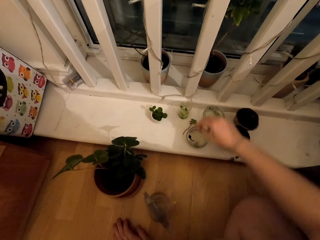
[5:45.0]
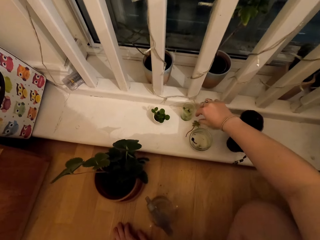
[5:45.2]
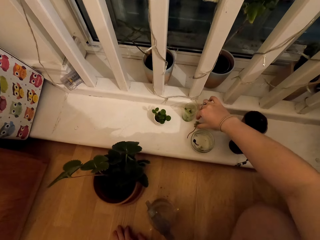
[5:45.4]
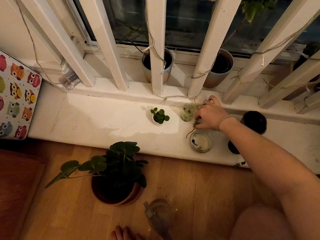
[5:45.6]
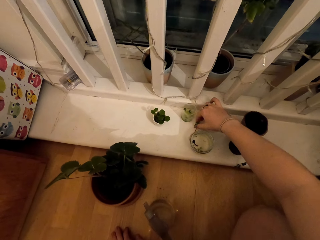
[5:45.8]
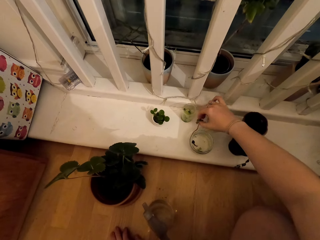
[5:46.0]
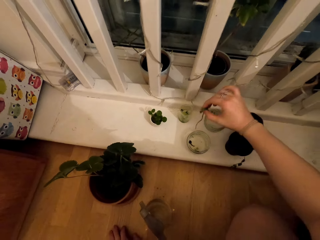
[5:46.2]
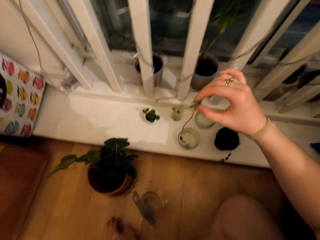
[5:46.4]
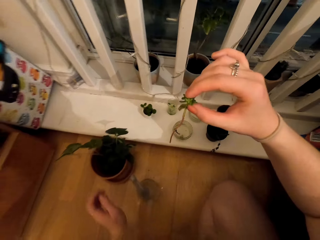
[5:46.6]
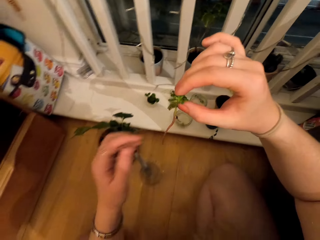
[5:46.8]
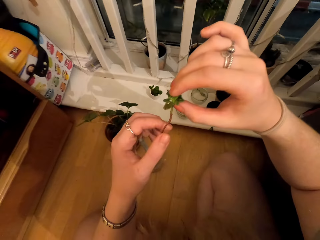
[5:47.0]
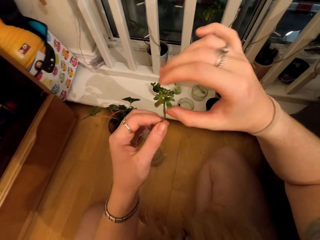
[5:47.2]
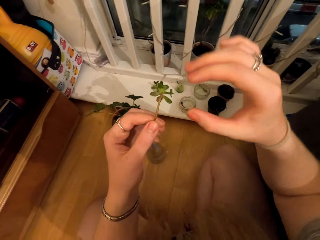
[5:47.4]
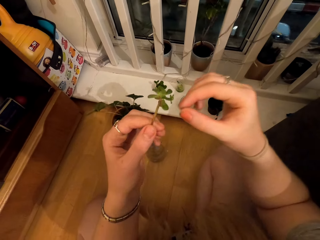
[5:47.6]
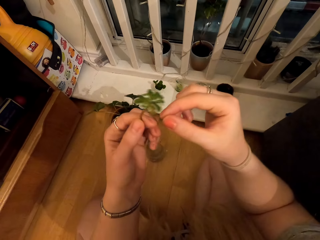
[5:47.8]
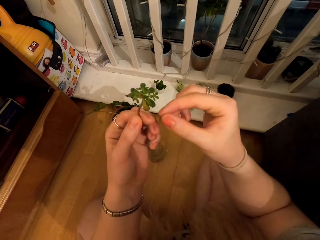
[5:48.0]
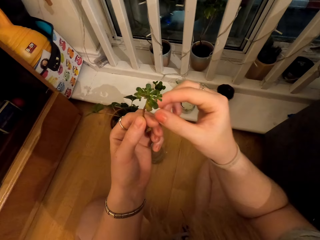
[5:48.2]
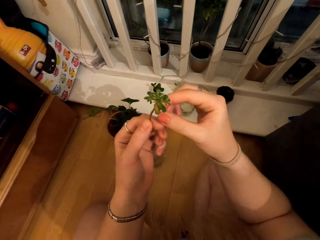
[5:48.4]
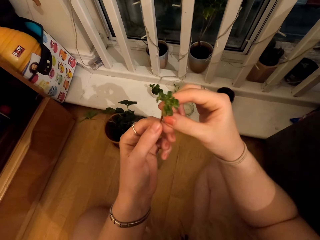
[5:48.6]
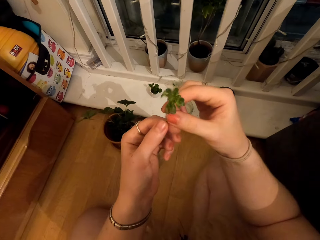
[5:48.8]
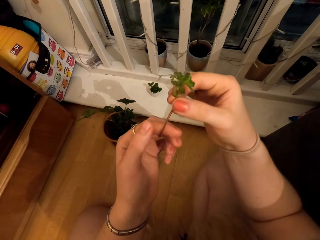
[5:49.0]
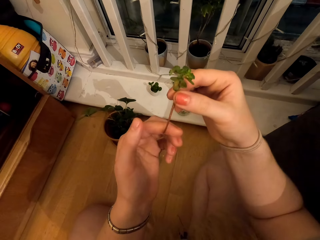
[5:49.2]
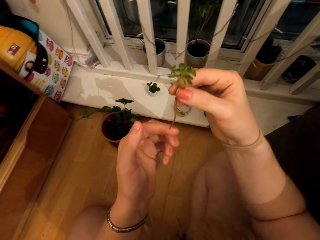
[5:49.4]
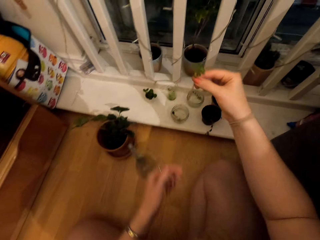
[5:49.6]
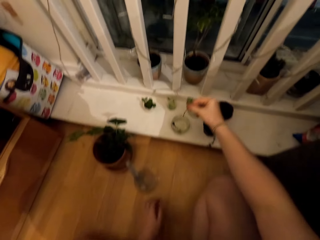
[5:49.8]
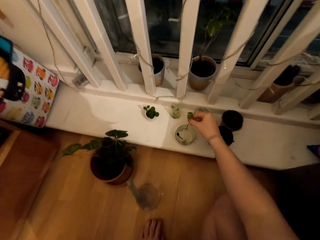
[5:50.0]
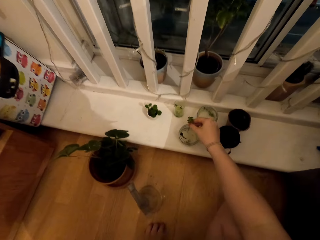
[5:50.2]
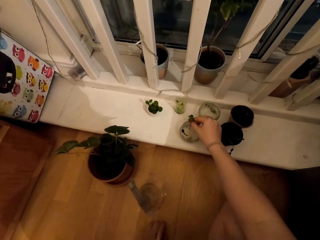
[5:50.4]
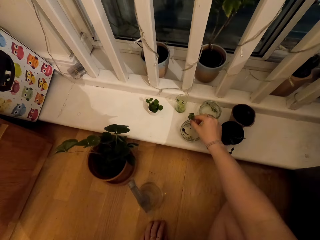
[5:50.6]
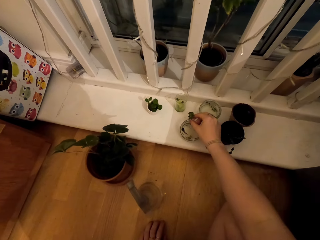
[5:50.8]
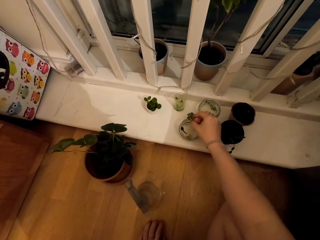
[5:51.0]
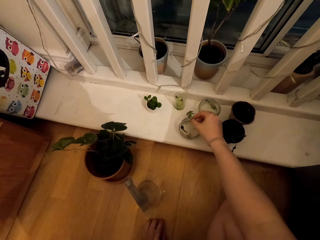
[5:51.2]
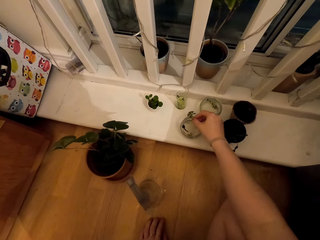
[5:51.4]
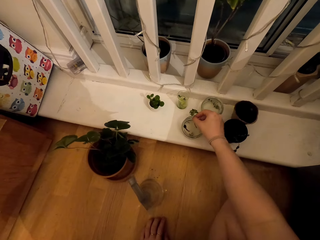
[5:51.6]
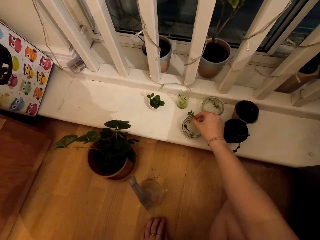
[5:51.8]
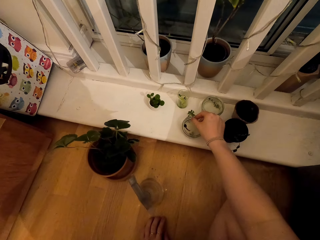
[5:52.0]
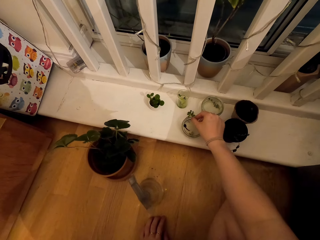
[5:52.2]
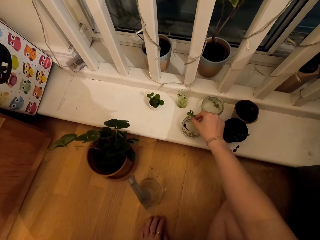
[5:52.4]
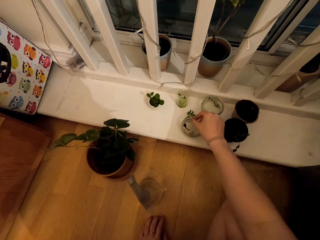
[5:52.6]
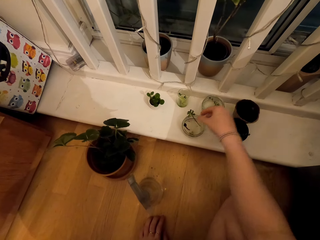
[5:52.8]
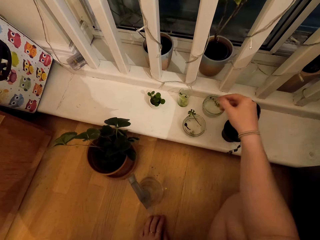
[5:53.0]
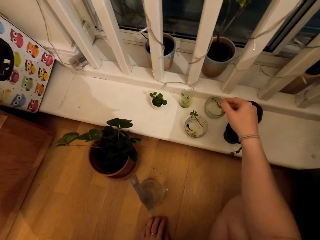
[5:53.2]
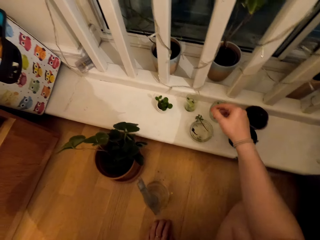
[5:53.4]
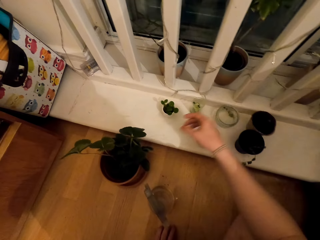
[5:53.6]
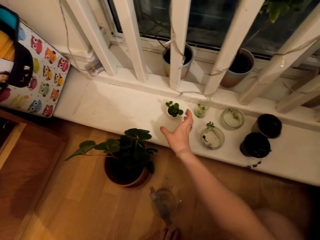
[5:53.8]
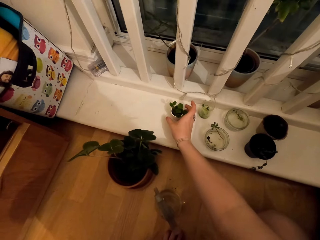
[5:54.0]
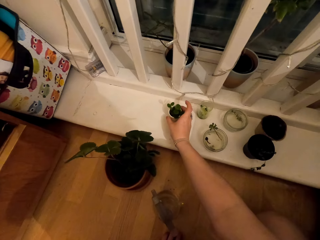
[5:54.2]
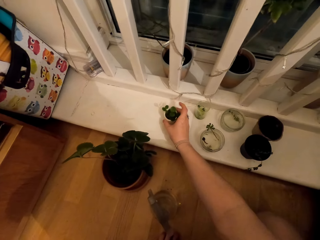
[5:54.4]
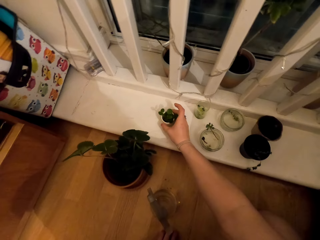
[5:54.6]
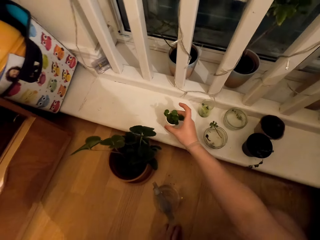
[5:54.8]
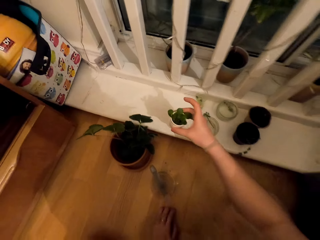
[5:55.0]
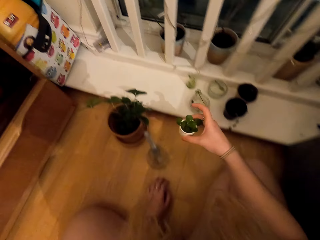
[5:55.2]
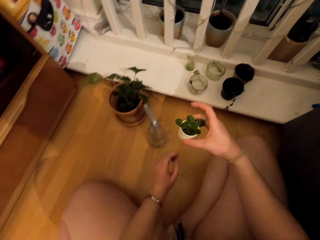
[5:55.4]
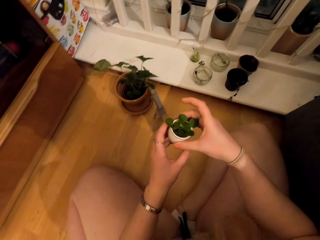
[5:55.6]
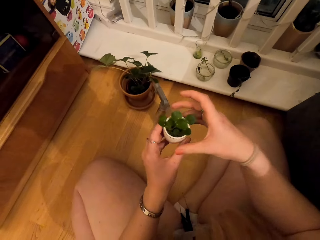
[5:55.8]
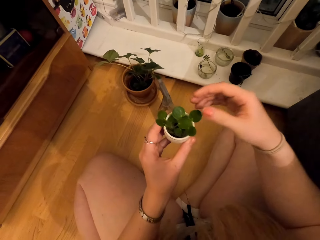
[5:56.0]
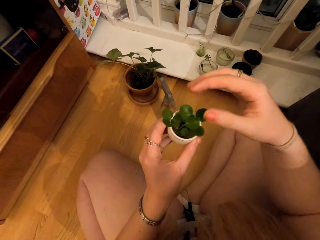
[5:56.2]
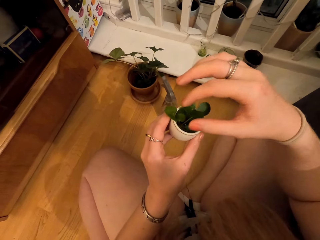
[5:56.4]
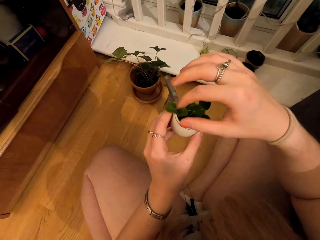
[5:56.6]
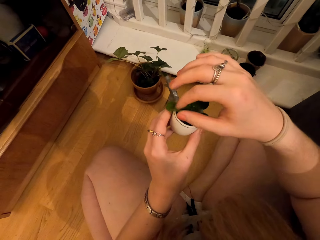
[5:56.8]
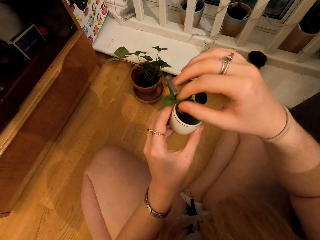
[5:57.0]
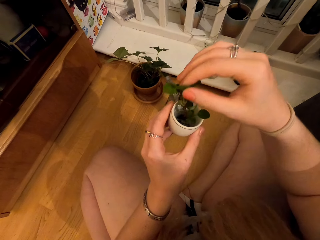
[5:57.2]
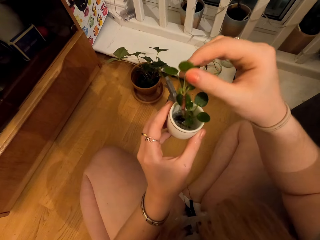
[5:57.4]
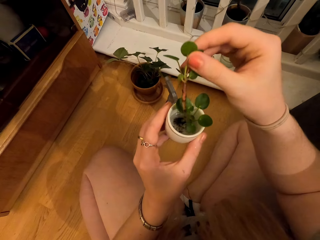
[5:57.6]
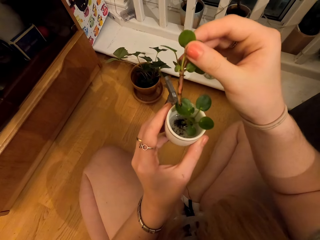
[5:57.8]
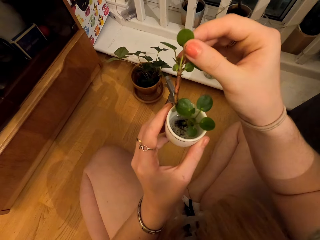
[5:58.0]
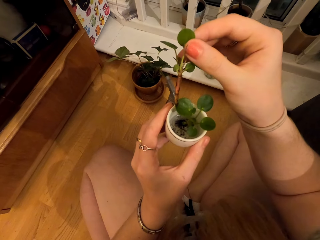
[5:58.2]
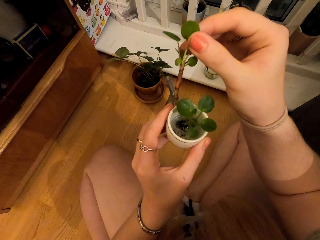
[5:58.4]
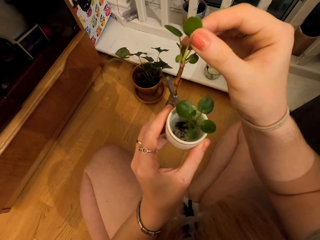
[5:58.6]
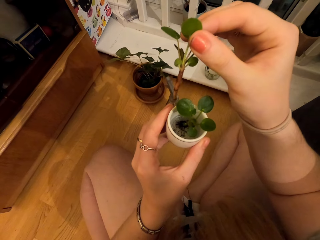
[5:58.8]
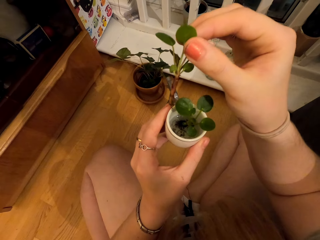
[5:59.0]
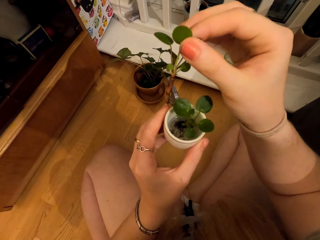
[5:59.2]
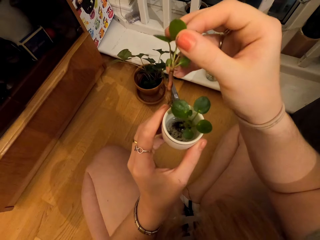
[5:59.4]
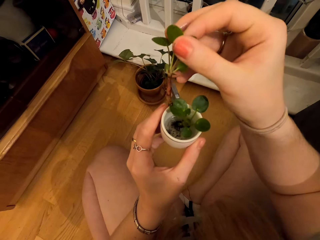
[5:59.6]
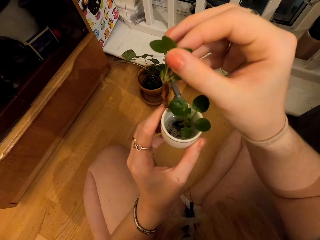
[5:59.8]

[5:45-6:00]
The camera wearer picks up a plant. They look at the plant. They put the plant in a container. They pick up the plant. They pick plants with the hand.

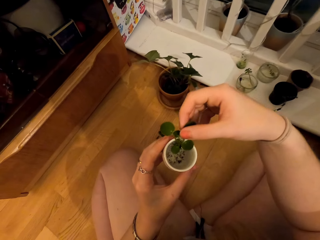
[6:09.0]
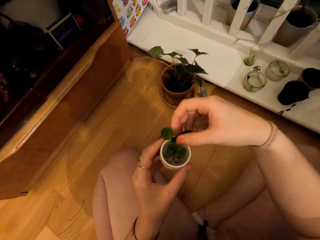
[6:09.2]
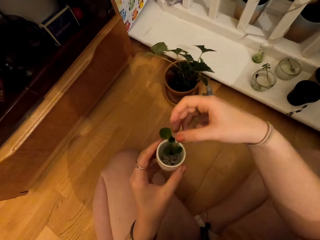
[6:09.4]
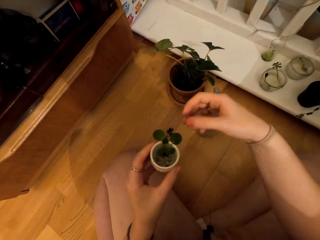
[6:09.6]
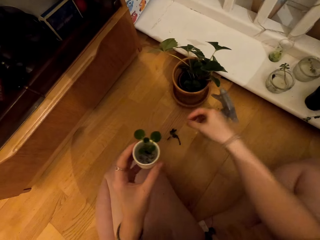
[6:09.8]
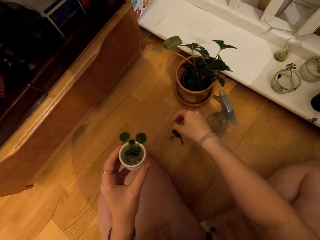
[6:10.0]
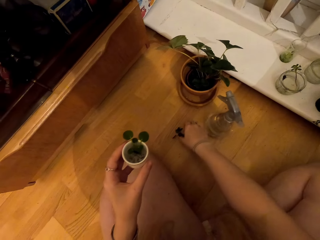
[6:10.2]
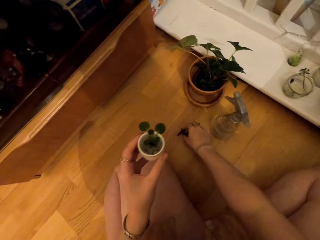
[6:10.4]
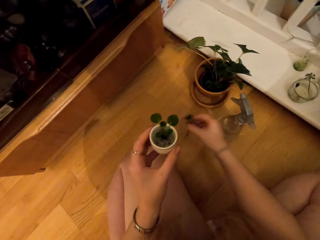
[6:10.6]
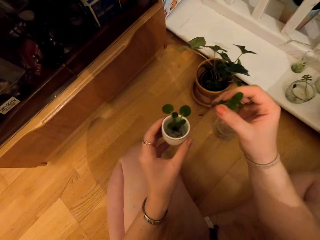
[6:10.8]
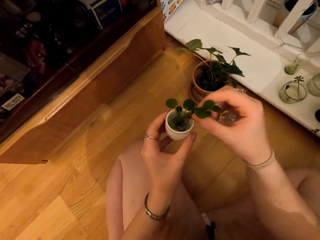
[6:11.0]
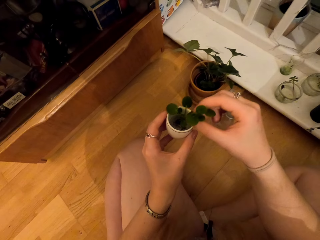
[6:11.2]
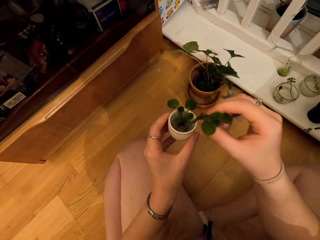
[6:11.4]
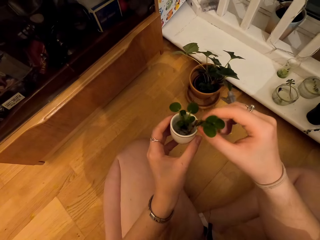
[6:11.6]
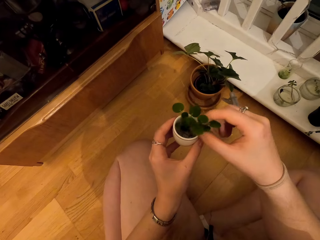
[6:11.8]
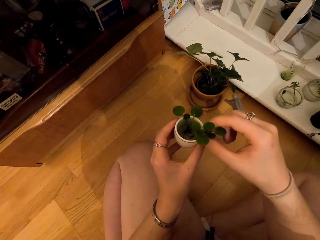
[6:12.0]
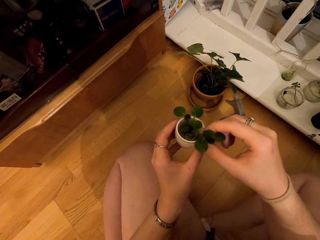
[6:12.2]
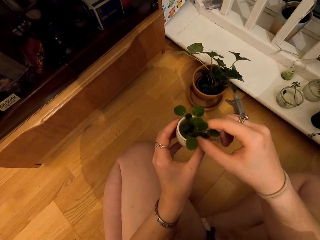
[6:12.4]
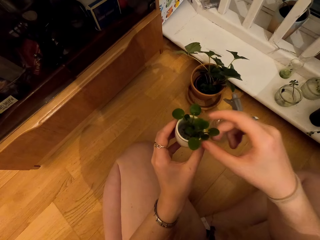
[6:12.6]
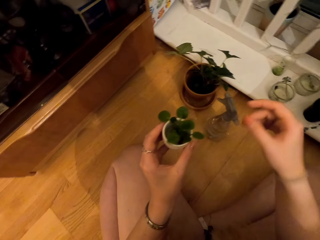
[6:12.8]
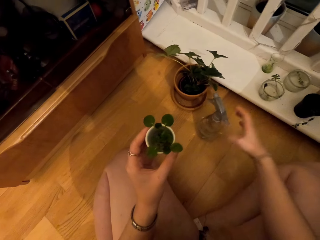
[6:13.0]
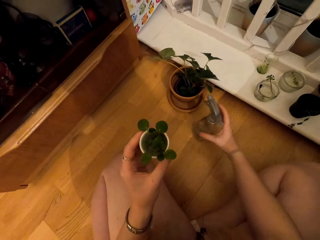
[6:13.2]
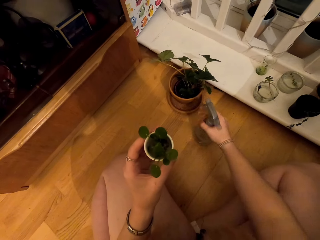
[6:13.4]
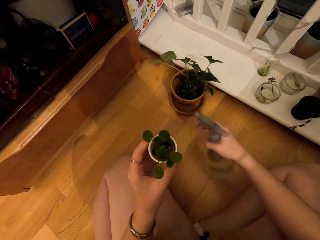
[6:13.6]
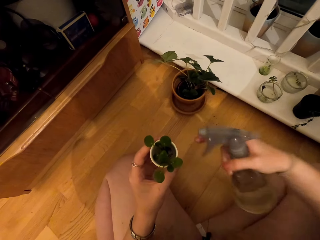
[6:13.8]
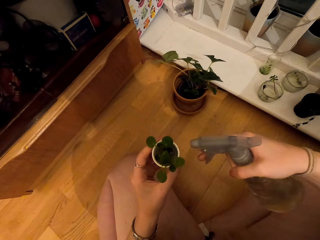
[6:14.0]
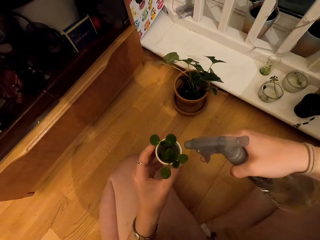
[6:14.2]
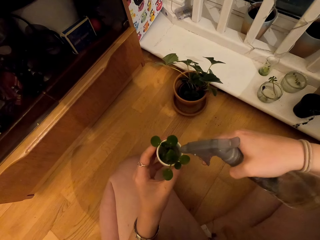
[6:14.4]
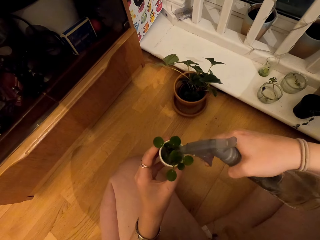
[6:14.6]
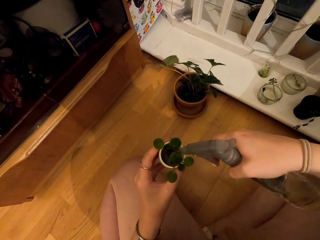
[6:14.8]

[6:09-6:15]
The camera wearer picks up a plant and puts the plant in the container. They water the plants with a spray bottle.
